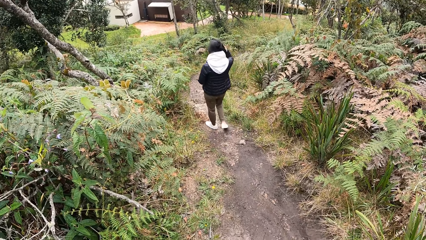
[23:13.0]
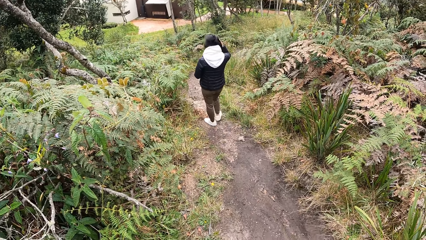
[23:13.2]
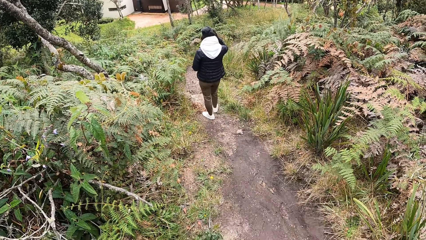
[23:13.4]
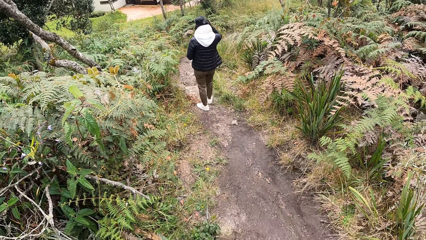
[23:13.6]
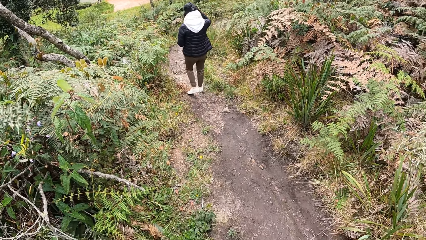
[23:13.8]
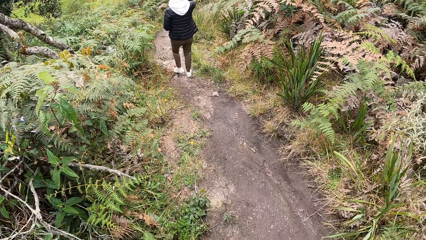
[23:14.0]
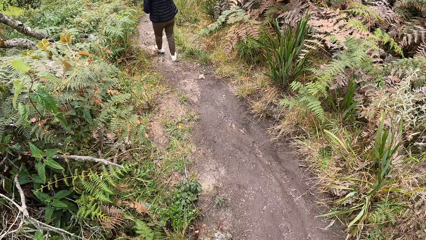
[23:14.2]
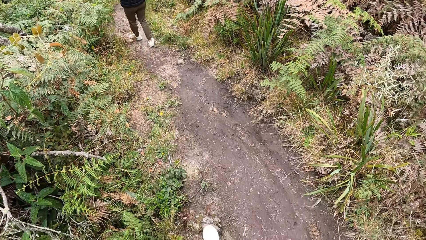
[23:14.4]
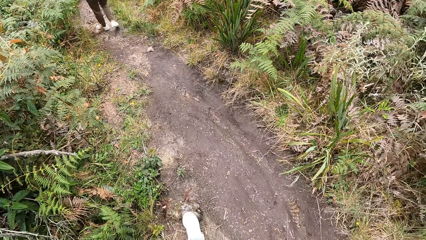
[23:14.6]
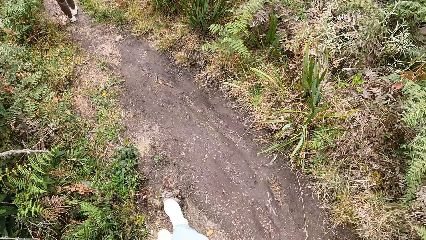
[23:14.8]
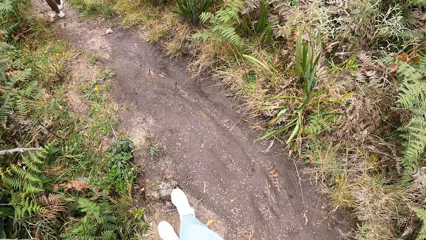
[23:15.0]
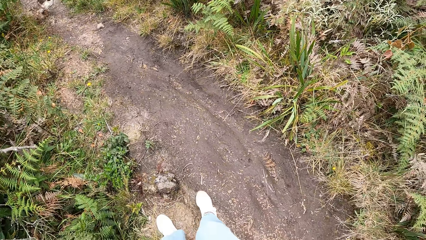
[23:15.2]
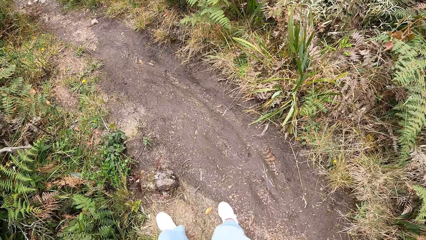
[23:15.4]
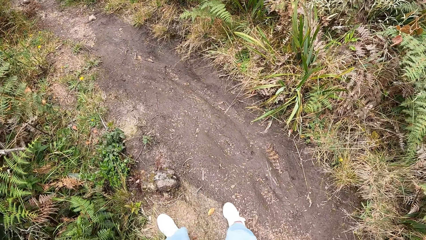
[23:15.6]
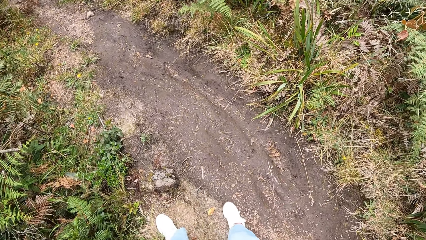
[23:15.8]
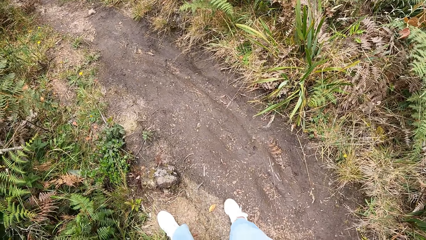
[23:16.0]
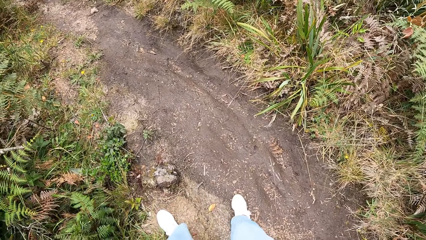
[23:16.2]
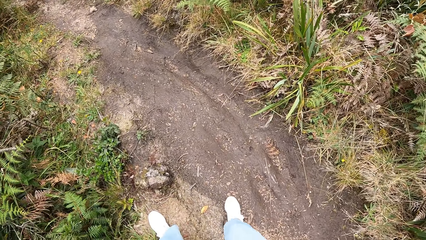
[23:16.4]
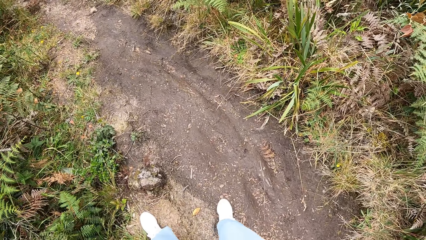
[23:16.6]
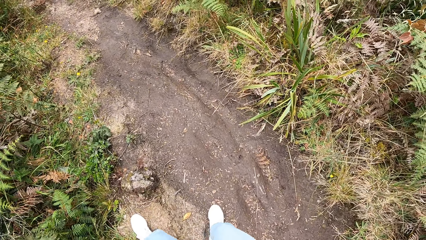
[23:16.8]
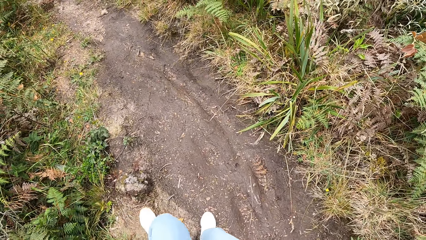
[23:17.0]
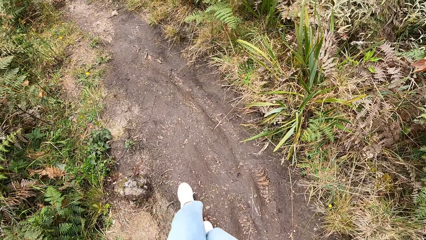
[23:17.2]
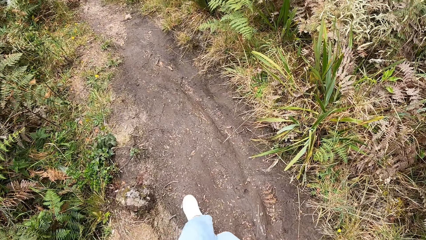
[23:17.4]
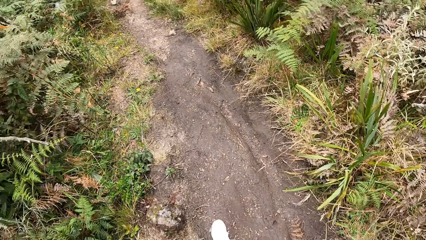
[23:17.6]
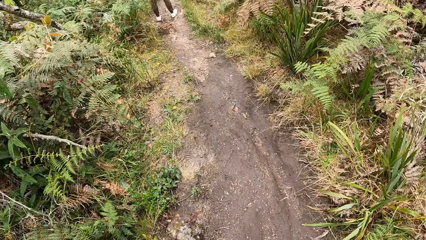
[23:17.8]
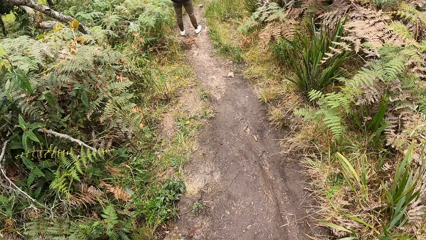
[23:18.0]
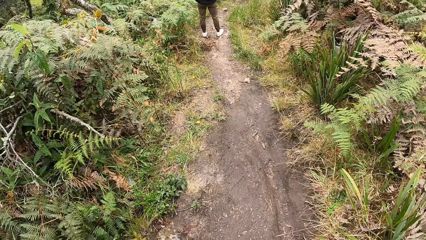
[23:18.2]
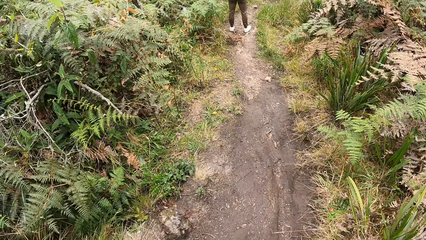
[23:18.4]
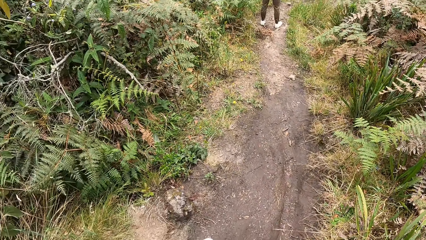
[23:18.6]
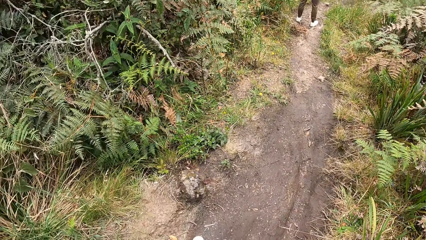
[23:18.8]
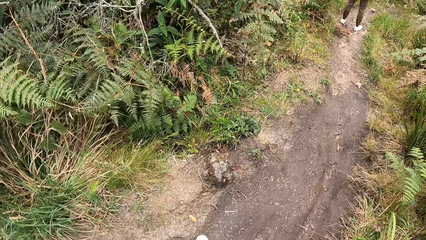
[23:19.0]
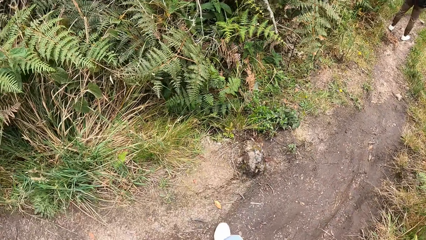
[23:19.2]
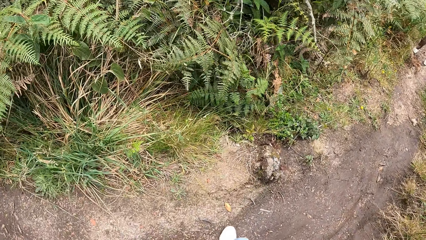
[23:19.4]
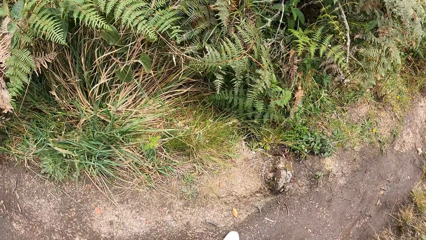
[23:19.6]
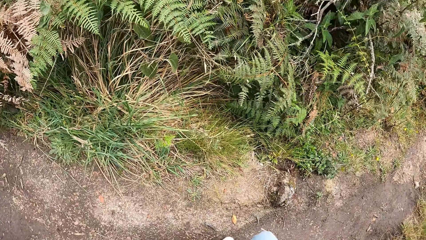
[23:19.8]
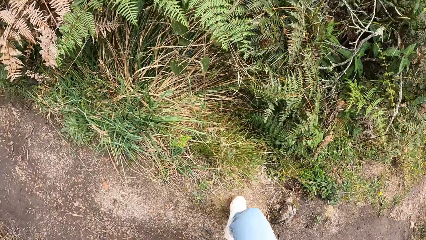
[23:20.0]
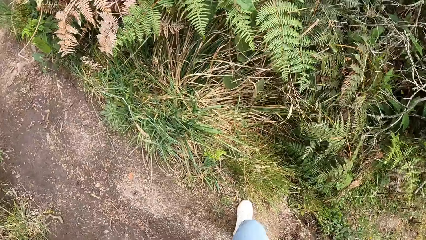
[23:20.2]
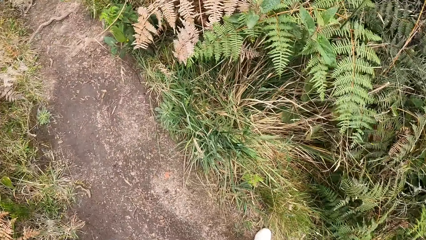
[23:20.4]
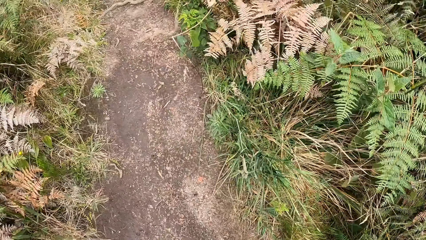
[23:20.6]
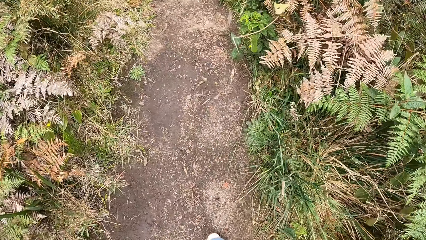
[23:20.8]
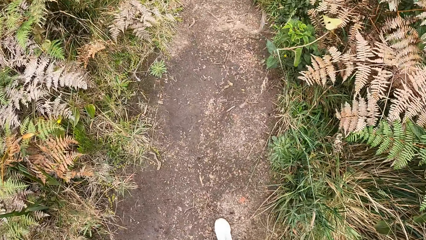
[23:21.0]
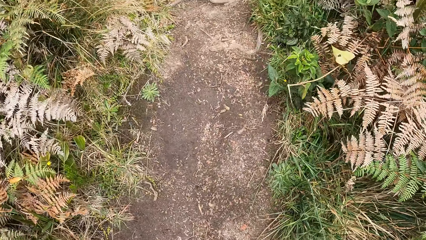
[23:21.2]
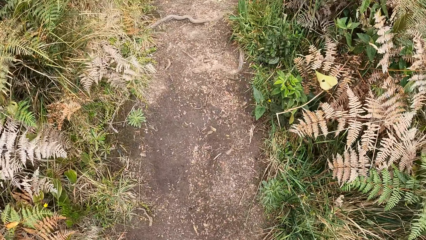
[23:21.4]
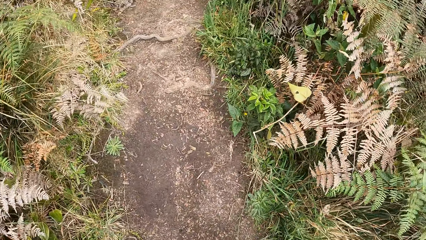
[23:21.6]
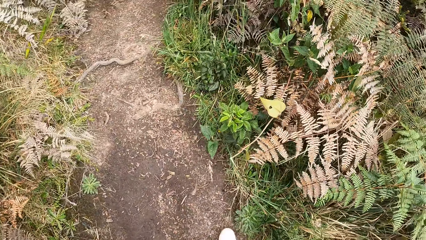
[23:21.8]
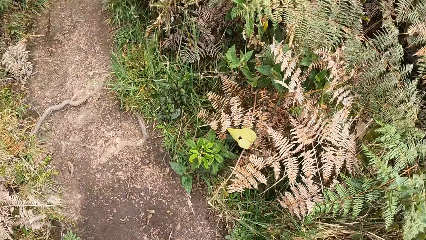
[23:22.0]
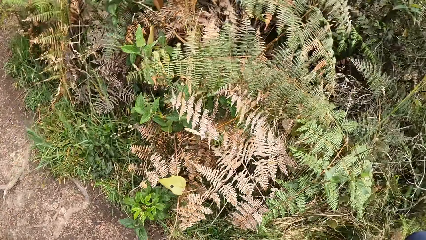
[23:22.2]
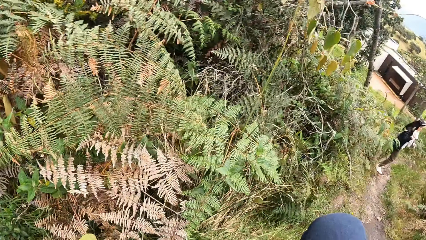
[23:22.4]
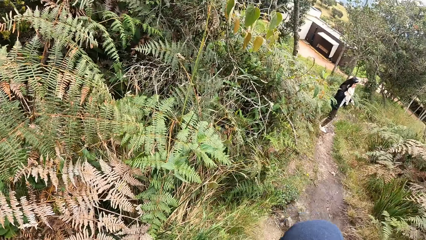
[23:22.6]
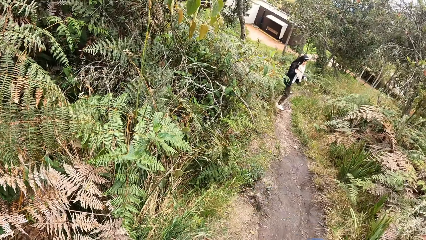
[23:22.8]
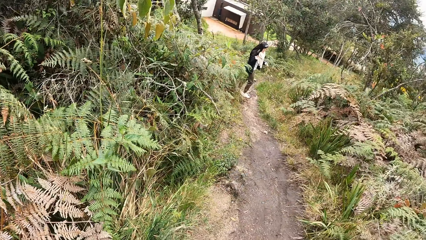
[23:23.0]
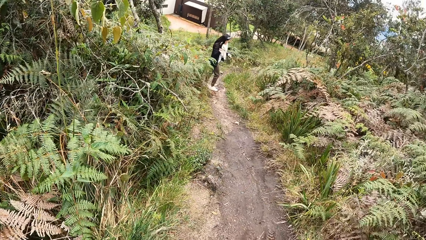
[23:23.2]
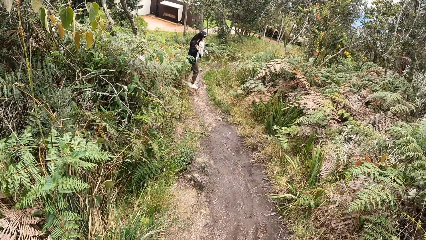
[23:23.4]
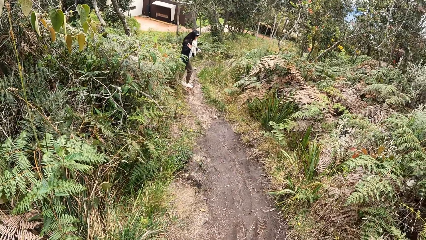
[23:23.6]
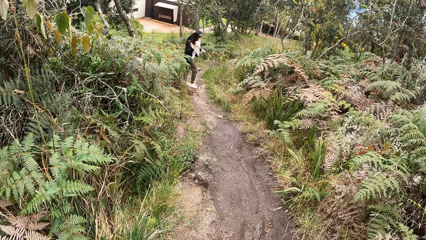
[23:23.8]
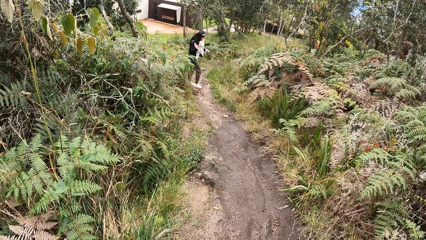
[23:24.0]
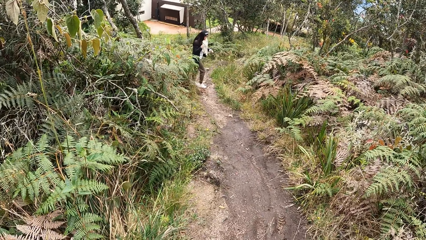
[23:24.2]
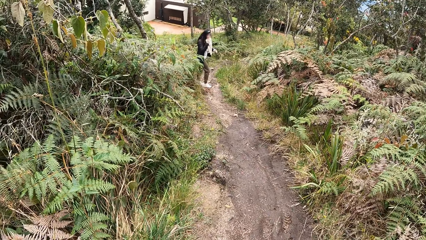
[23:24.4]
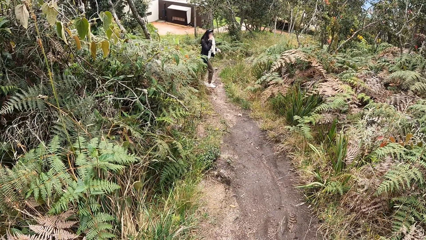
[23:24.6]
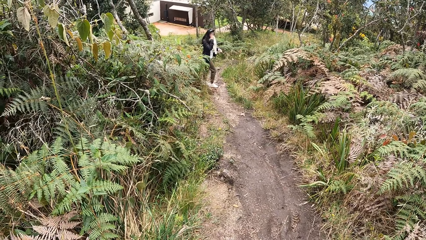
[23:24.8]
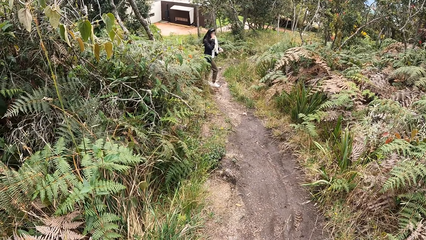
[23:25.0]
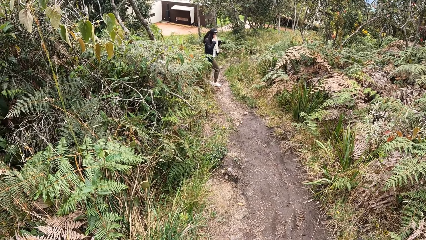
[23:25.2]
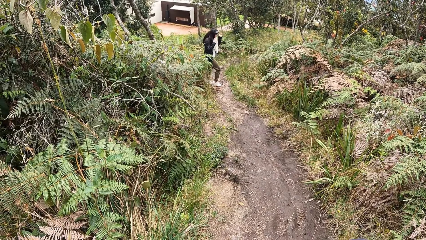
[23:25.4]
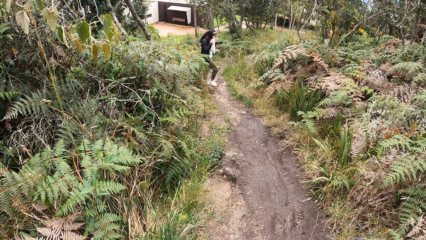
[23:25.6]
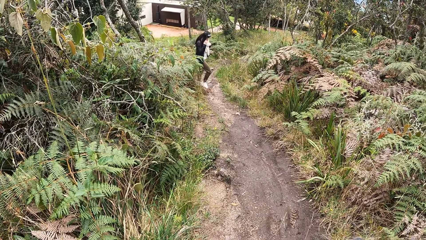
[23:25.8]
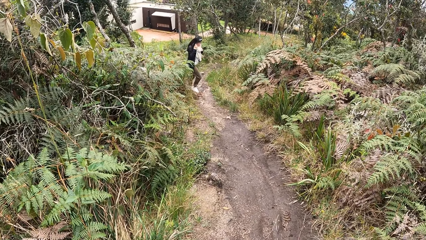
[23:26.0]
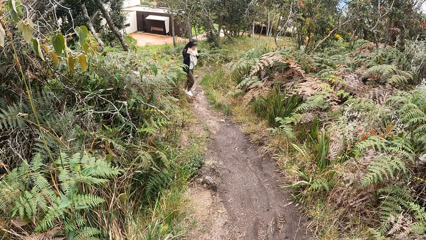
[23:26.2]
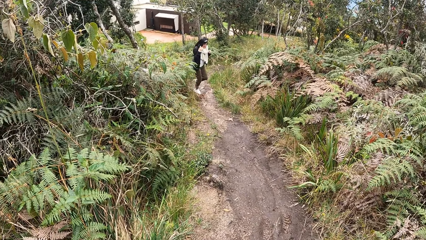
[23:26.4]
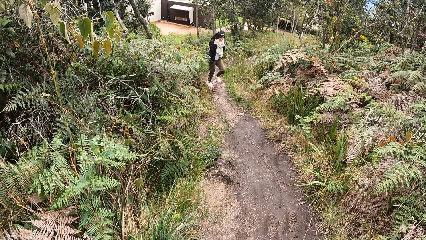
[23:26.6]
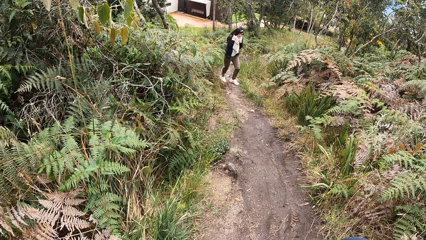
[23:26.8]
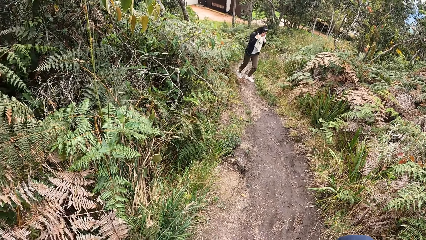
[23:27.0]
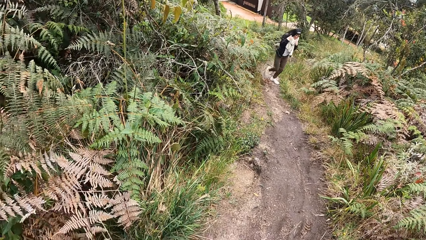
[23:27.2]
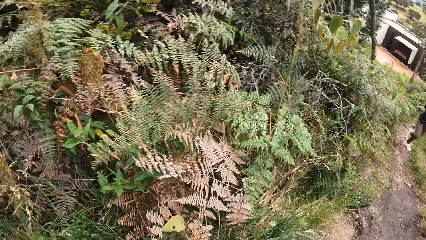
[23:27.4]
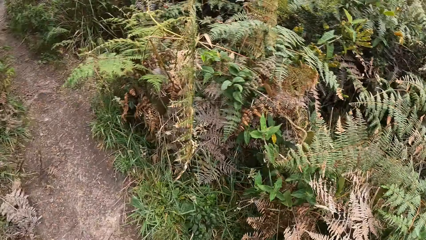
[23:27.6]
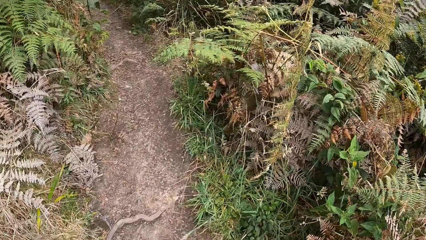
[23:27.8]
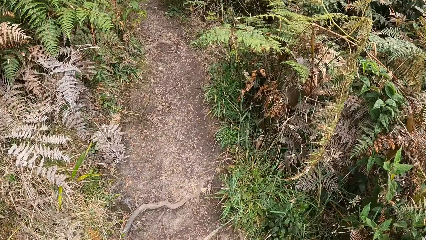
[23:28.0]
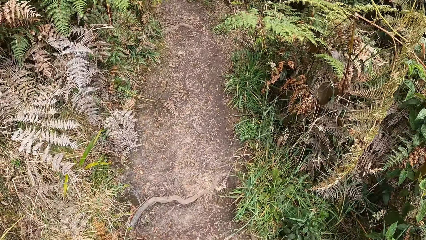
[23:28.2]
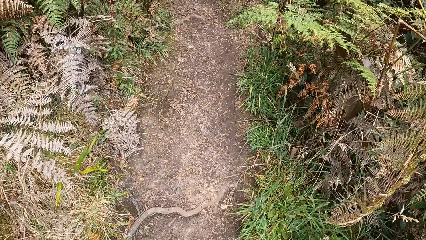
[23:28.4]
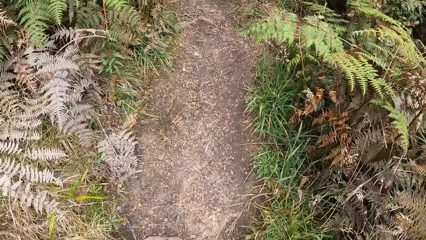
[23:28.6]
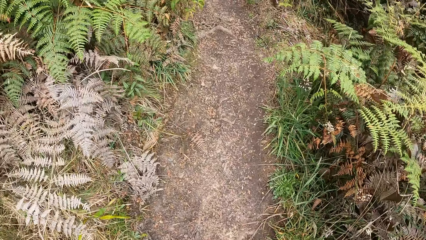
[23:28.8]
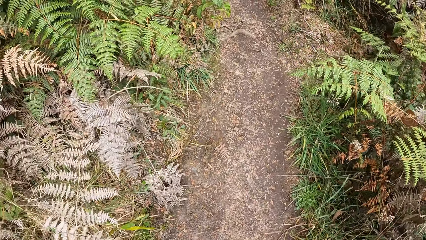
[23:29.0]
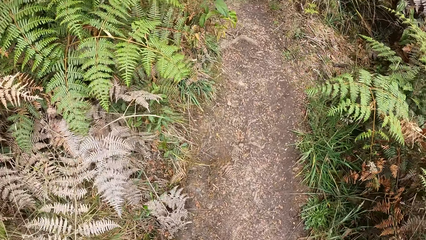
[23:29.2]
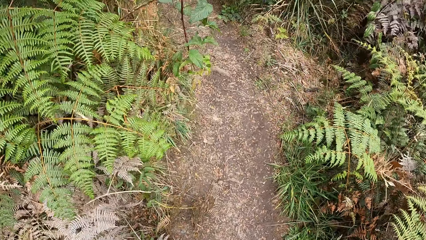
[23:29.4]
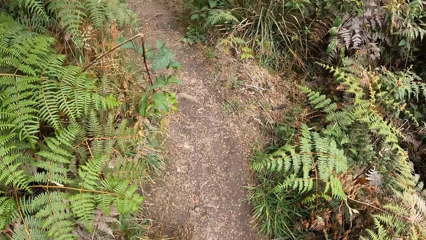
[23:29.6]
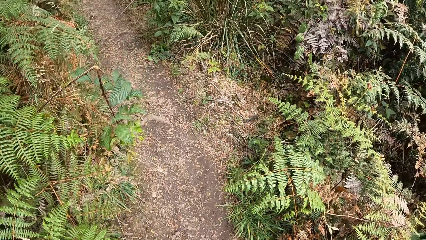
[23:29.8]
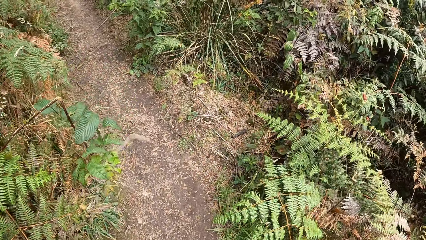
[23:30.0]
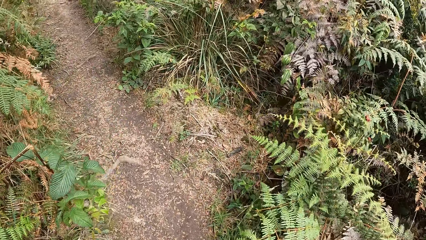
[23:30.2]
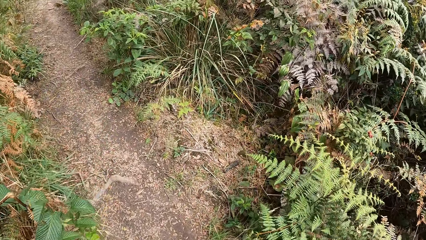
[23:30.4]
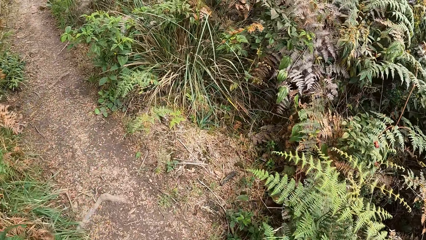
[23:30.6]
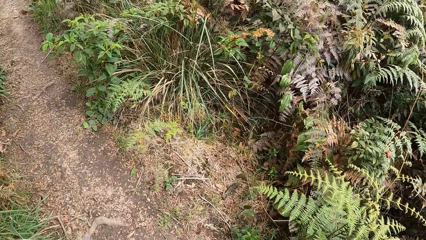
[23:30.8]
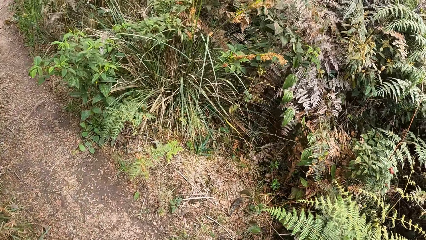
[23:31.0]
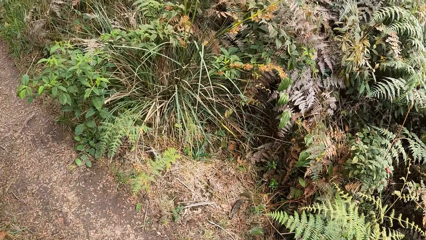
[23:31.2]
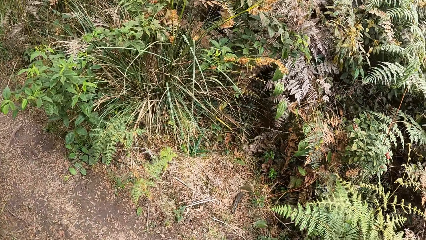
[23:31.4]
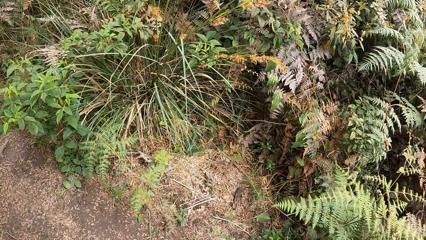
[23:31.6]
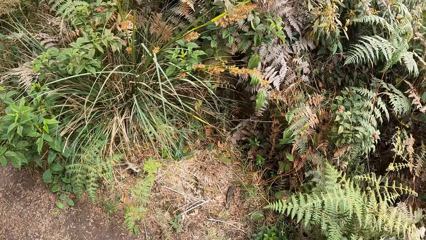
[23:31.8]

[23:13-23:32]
The camera wearer walks behind the woman. They turn around, walk on a narrow road, and look at the woman. The woman moves a hand, touches her face, and moves the other hand. The woman walks towards the camera wearer. The camera wearer walks in front of the woman.
